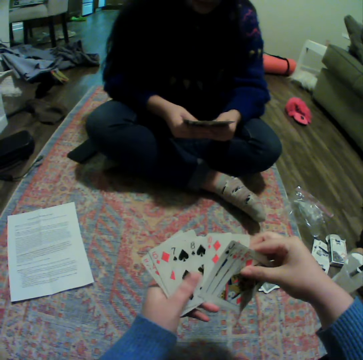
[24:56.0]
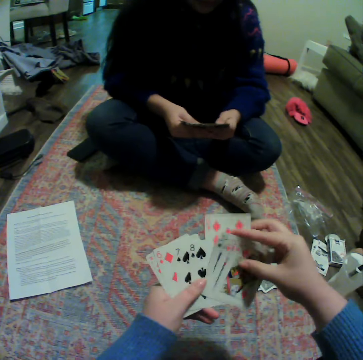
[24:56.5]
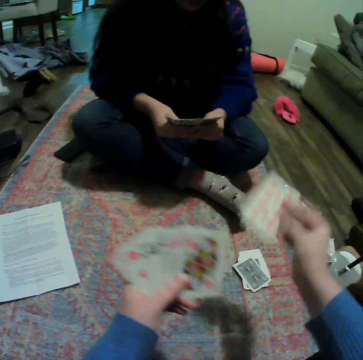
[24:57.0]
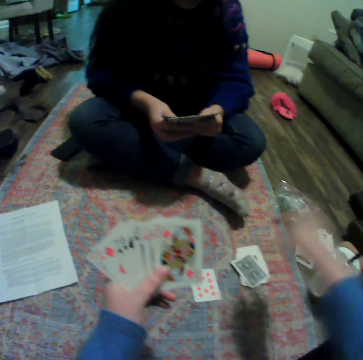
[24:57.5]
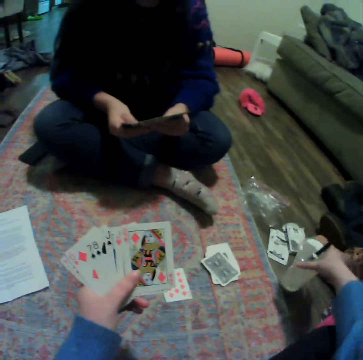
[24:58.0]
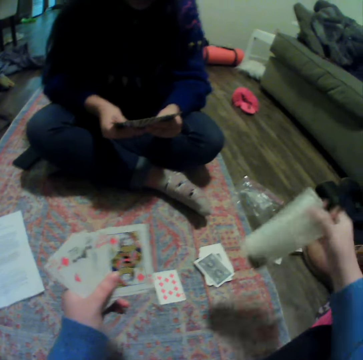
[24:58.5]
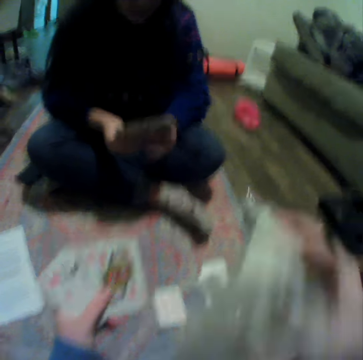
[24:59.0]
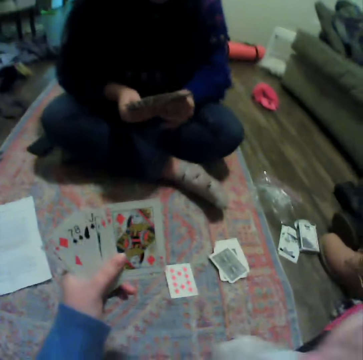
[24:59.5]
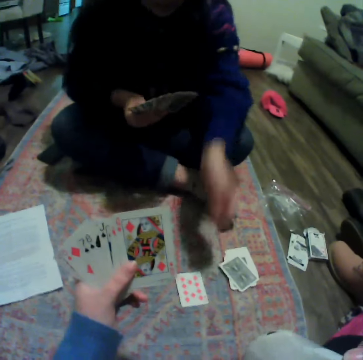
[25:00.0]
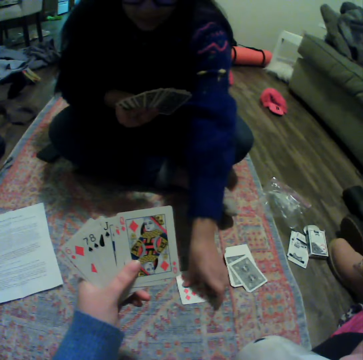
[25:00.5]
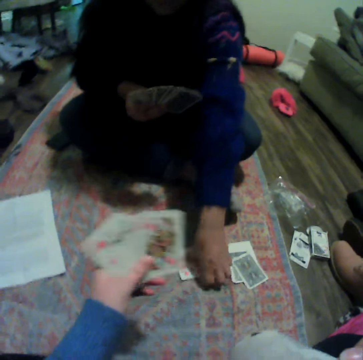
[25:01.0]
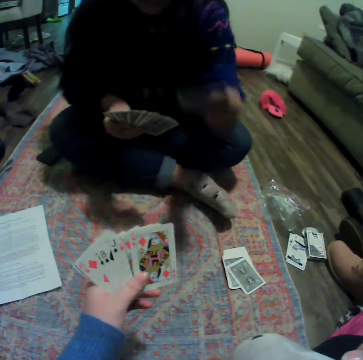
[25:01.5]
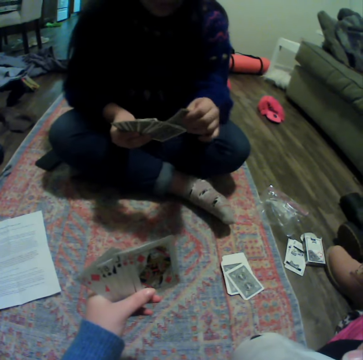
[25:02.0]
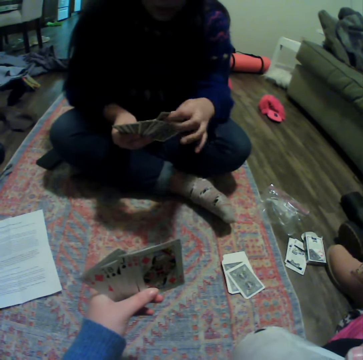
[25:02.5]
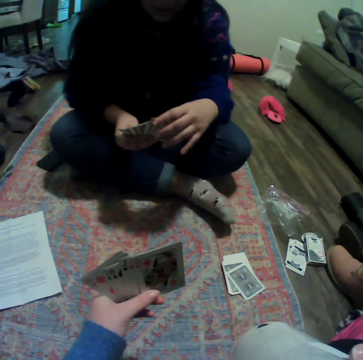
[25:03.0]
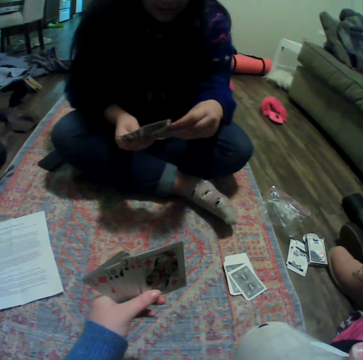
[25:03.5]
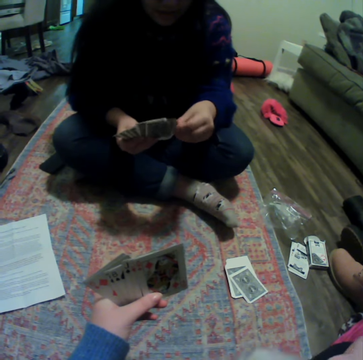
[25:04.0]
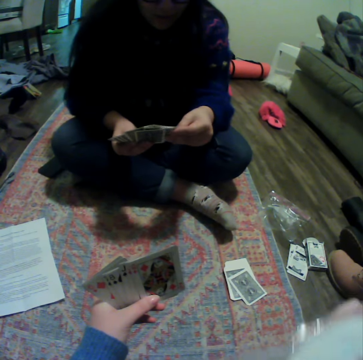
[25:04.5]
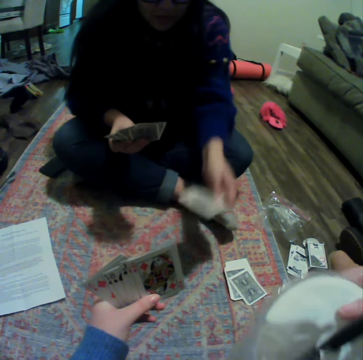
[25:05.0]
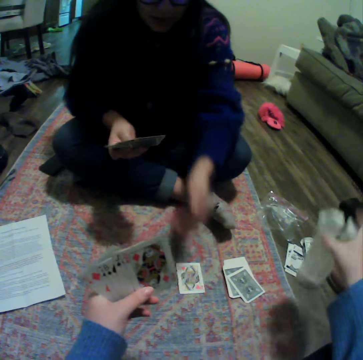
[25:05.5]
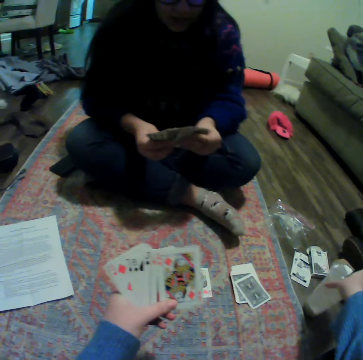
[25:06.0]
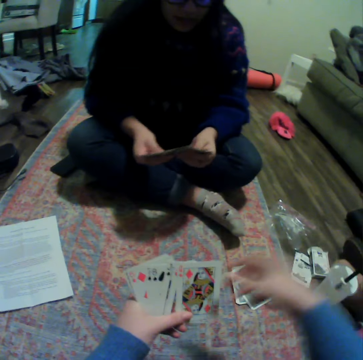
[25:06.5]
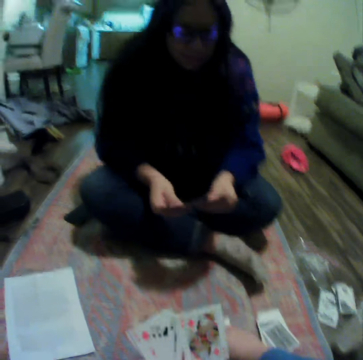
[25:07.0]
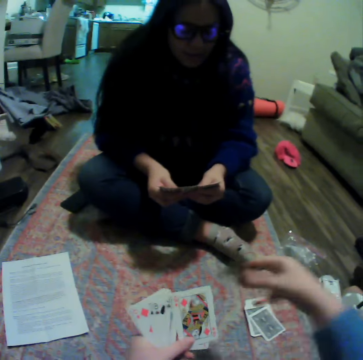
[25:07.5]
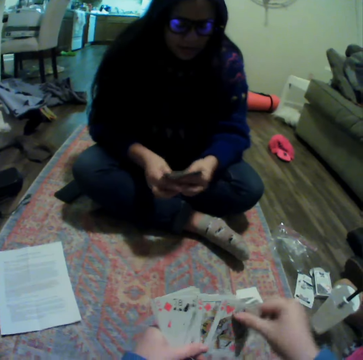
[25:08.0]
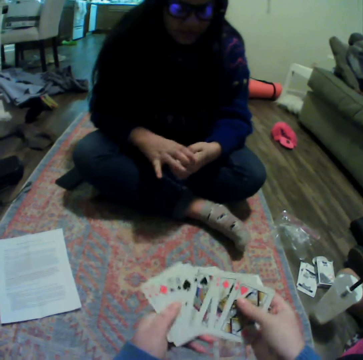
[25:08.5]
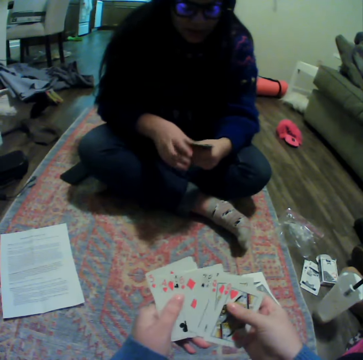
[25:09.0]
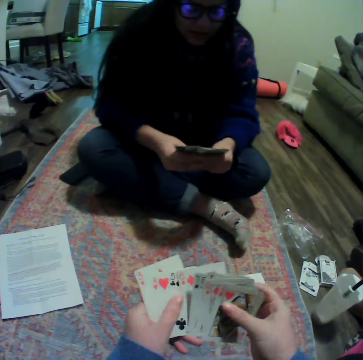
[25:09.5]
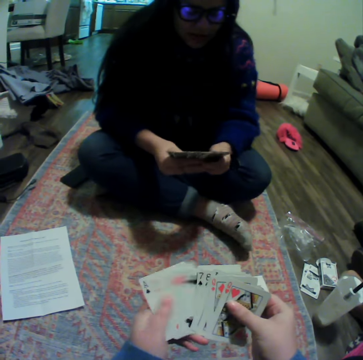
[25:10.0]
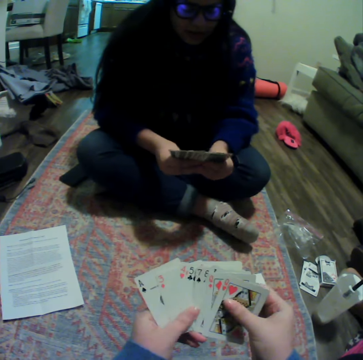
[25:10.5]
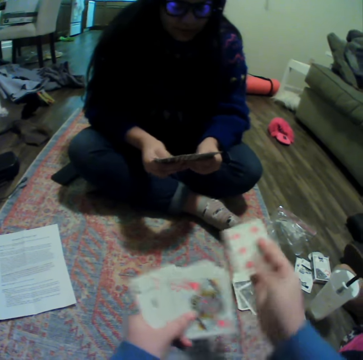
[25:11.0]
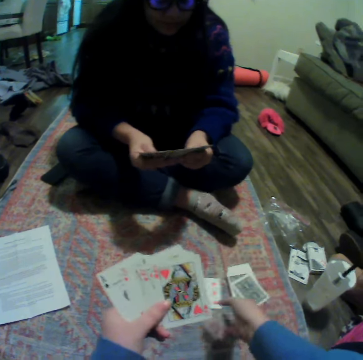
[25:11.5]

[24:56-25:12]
A lady spreads a card. The camera wearer spreads cards, places a card on the carpet, and plays cards. They shake a plastic cup and drink something. The lady picks up a card on the carpet. The lady puts the card on other cards. The lady plays cards. The camera wearer puts the plastic cup on the floor. They pick up a card on the floor. They organize their cards and spread cards. The lady spreads a card.

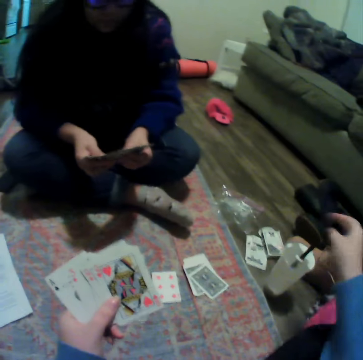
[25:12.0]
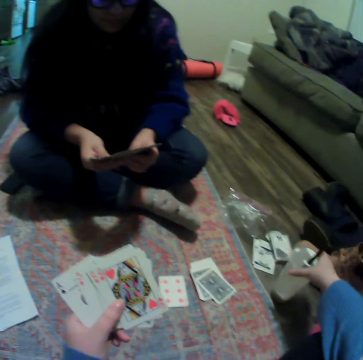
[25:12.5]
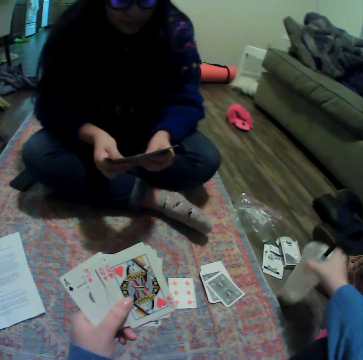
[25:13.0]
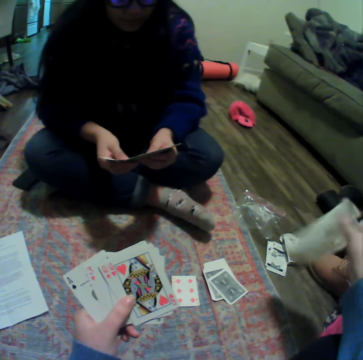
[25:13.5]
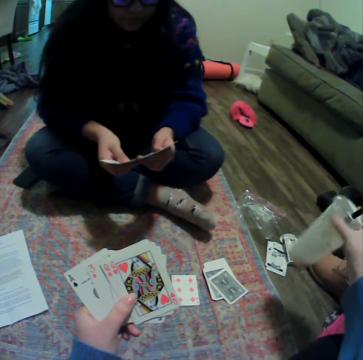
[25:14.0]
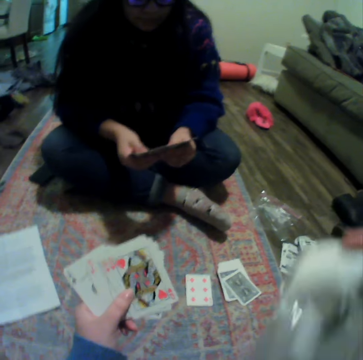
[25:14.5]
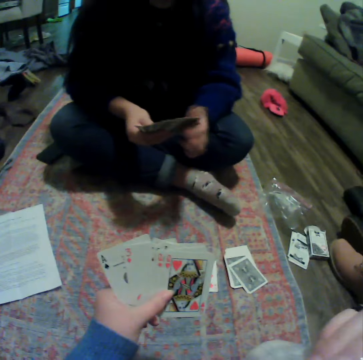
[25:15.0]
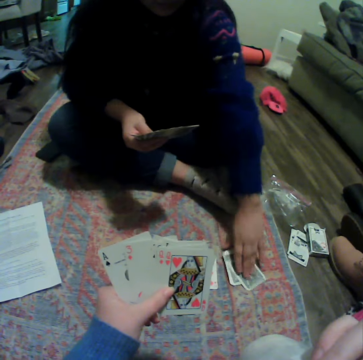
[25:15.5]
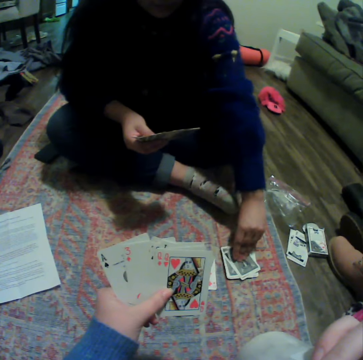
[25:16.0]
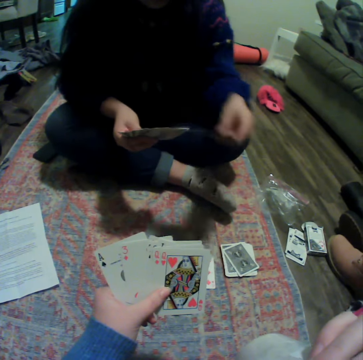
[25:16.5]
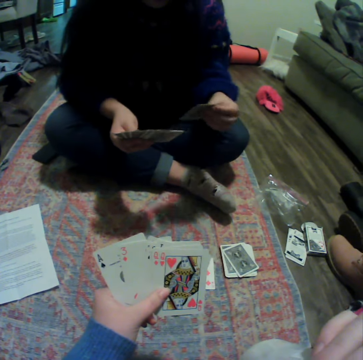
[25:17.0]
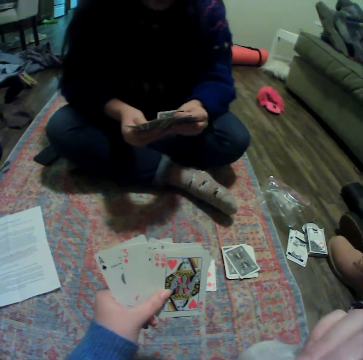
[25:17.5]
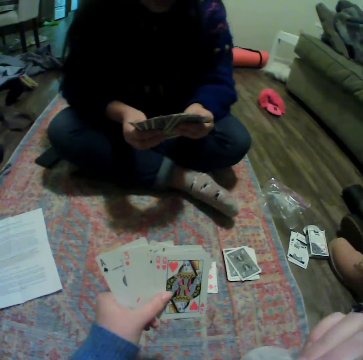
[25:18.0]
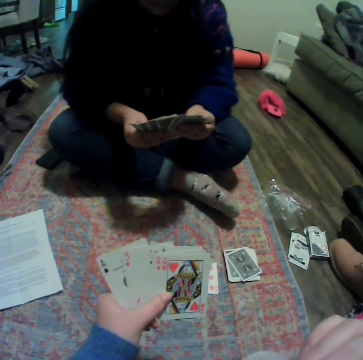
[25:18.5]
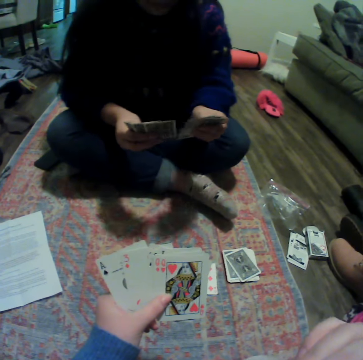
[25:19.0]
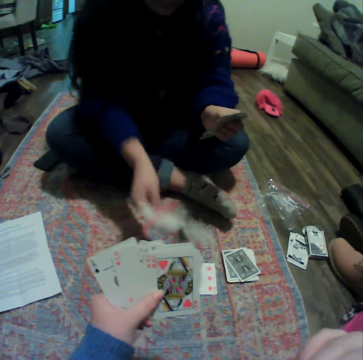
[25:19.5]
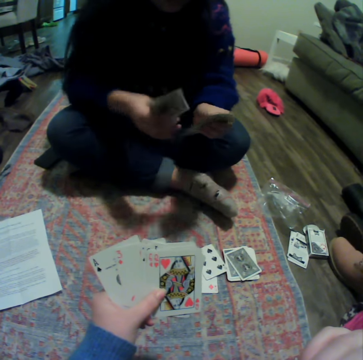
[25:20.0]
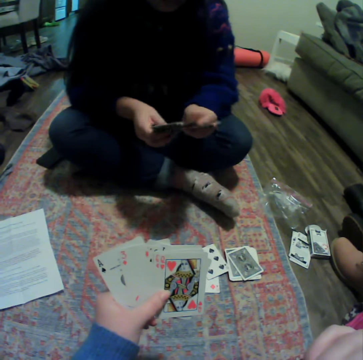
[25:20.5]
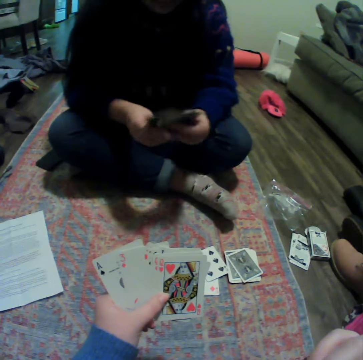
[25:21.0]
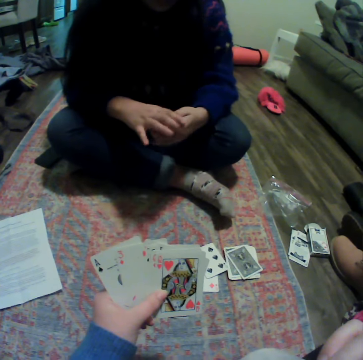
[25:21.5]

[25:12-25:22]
The camera wearer places a card on the carpet. They shake a plastic cup and drink something. A woman picks up a card on the carpet. The woman organizes her cards and plays cards.

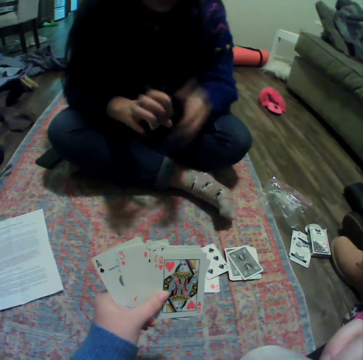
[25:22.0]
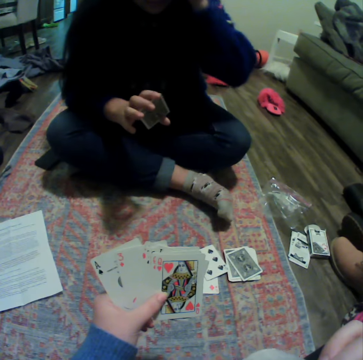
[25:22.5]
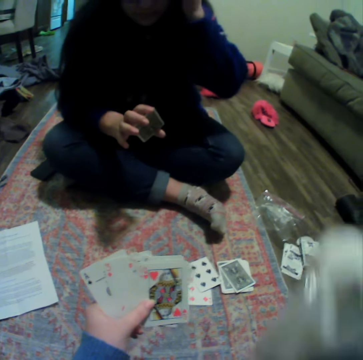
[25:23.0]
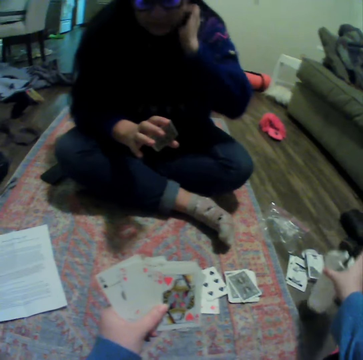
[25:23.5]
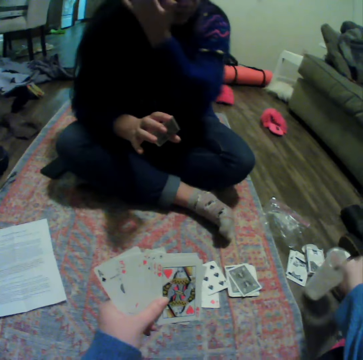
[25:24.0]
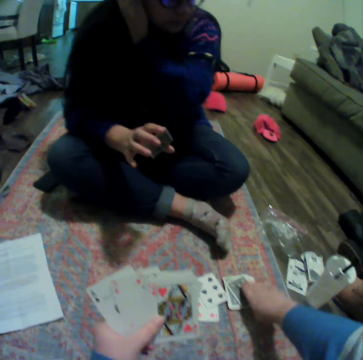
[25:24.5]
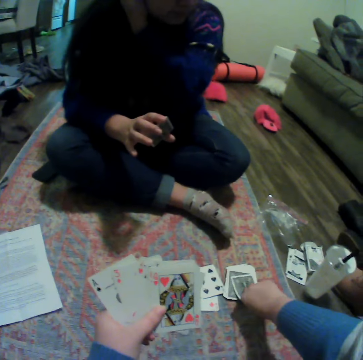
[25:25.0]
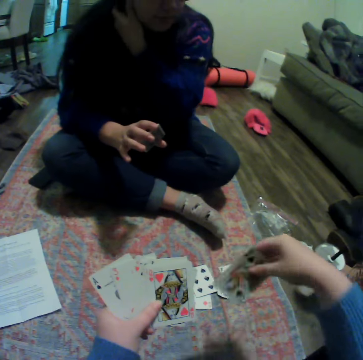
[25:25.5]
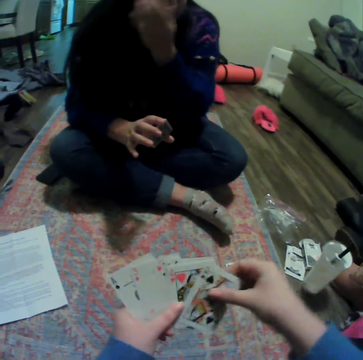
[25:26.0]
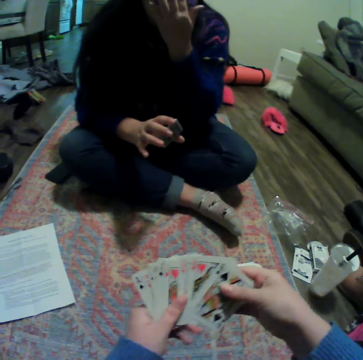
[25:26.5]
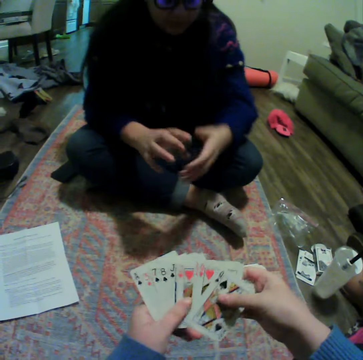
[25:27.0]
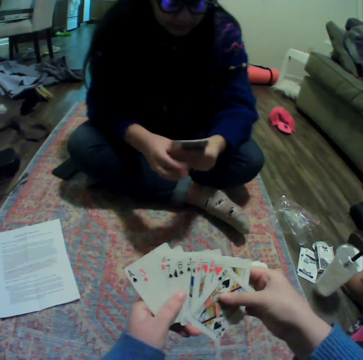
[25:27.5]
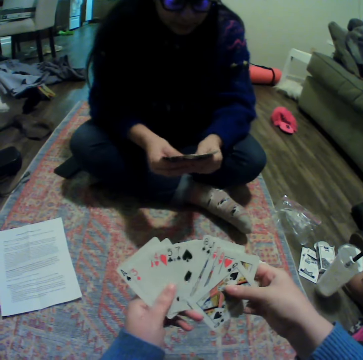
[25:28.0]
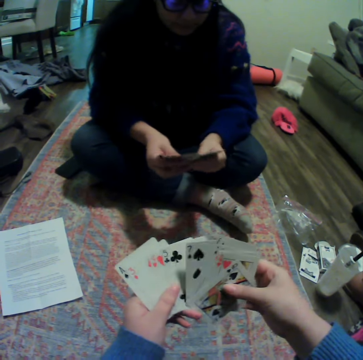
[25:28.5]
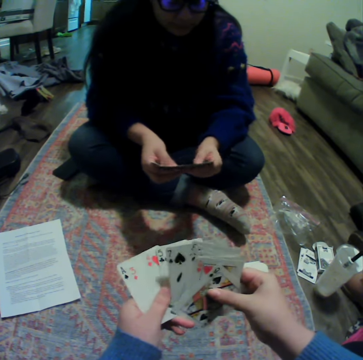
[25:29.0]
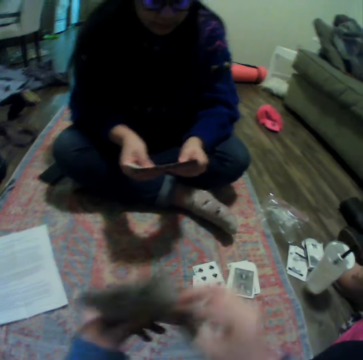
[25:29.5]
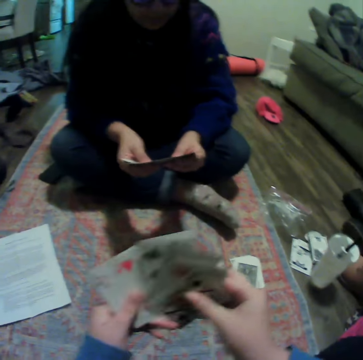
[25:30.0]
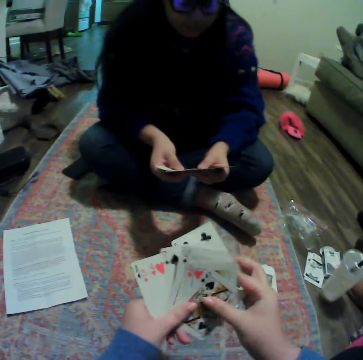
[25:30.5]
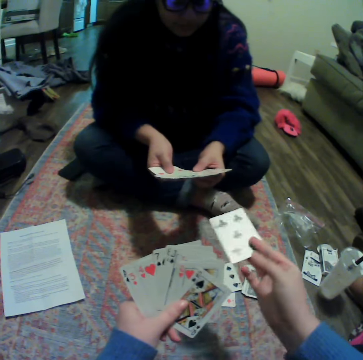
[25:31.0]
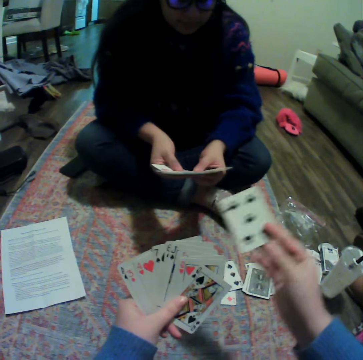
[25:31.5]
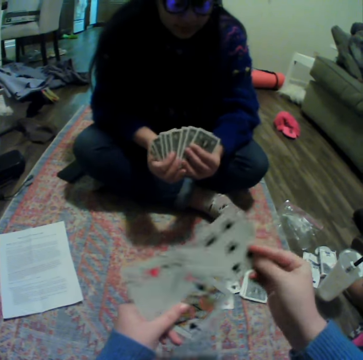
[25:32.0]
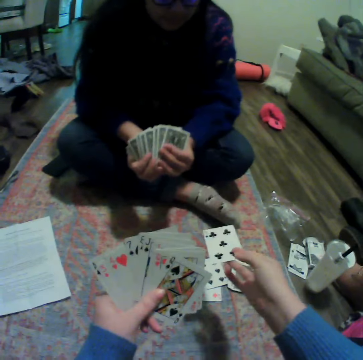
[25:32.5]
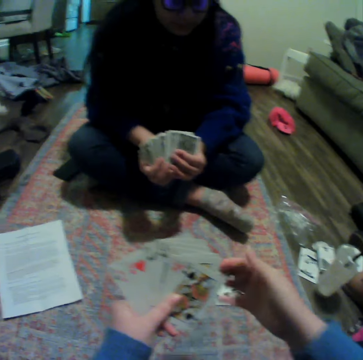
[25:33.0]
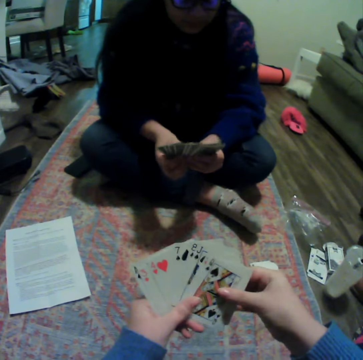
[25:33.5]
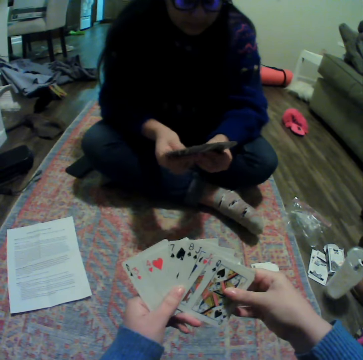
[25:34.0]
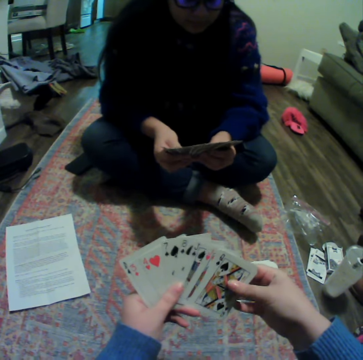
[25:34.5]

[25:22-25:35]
A lady gathers cards and moves her hand. The camera wearer puts a plastic cup on the floor. They pick up a card on the carpet. They spread cards. The lady spreads a card. The camera wearer places a card on the carpet. The lady looks at the cards. The camera wearer plays cards.
